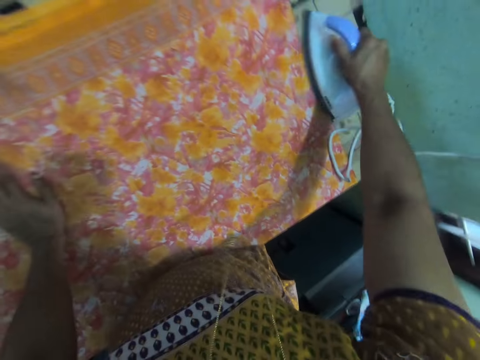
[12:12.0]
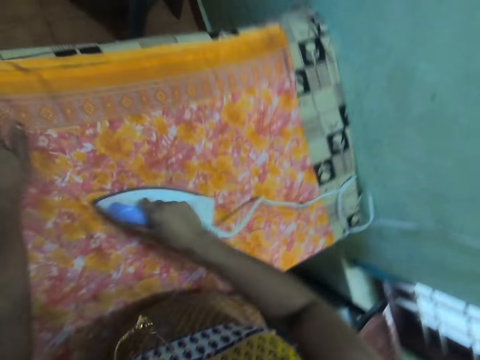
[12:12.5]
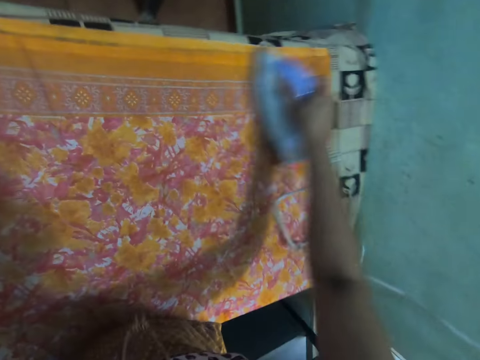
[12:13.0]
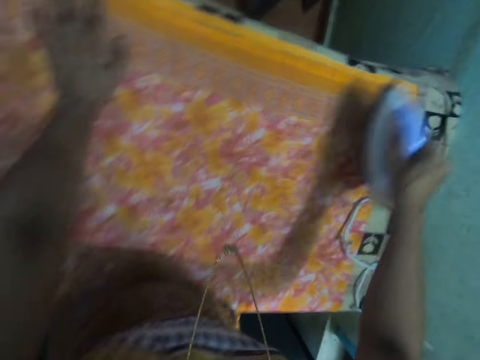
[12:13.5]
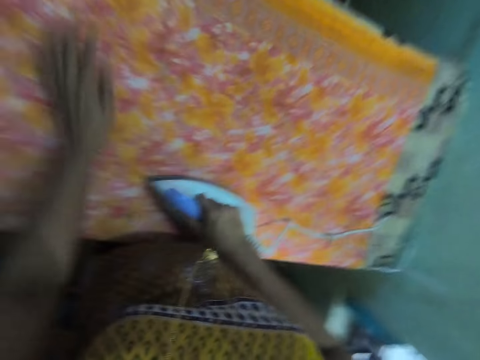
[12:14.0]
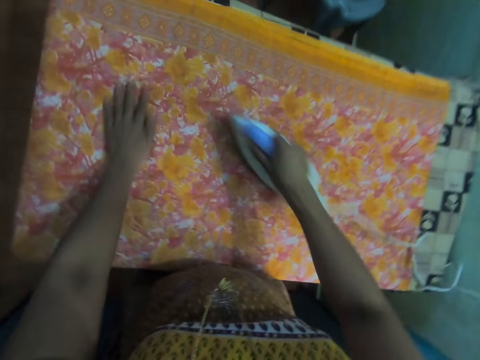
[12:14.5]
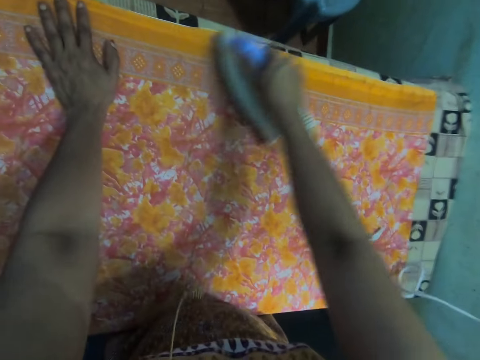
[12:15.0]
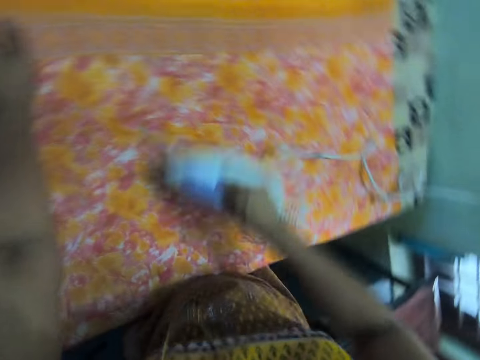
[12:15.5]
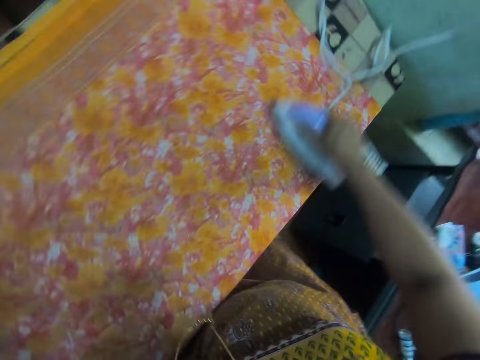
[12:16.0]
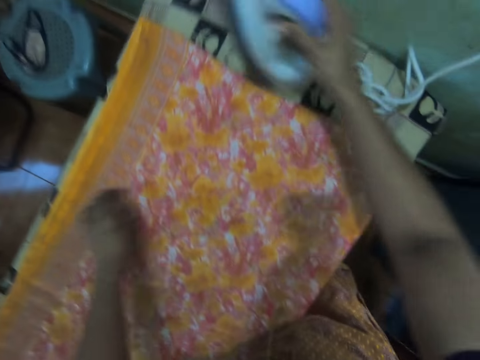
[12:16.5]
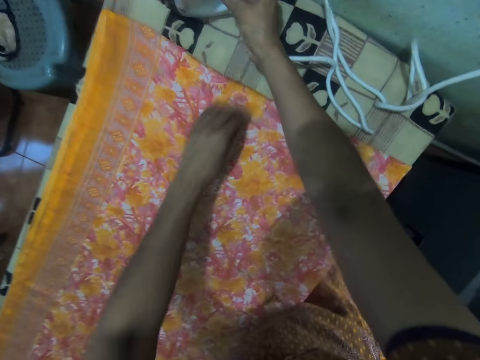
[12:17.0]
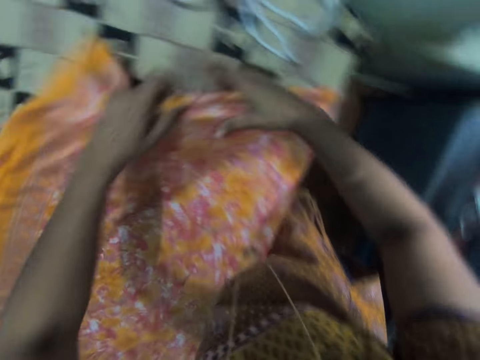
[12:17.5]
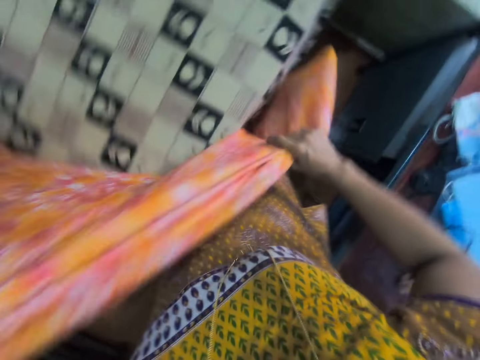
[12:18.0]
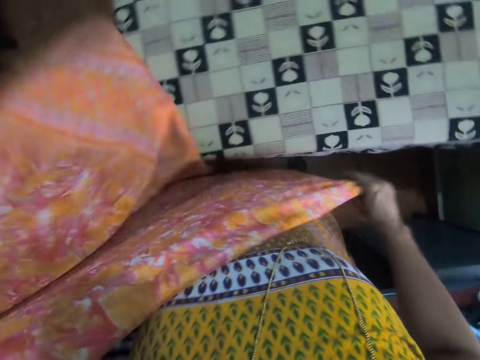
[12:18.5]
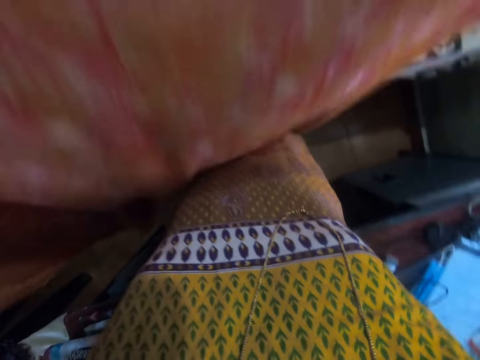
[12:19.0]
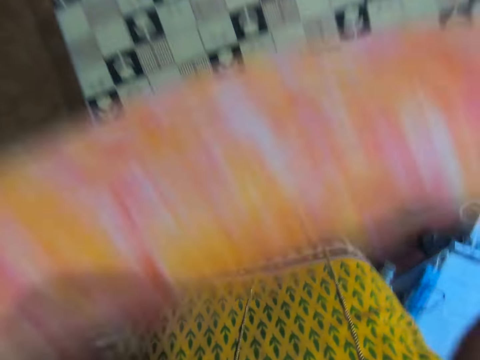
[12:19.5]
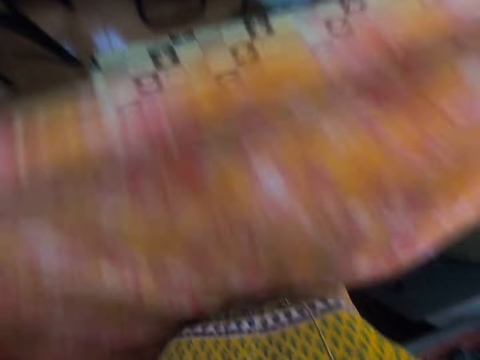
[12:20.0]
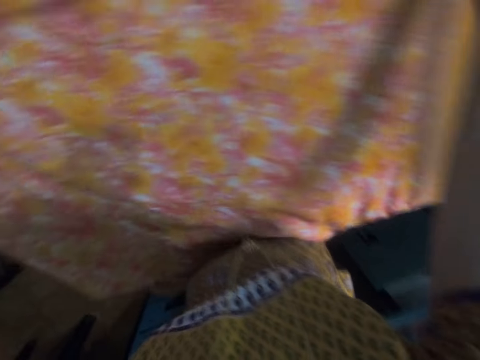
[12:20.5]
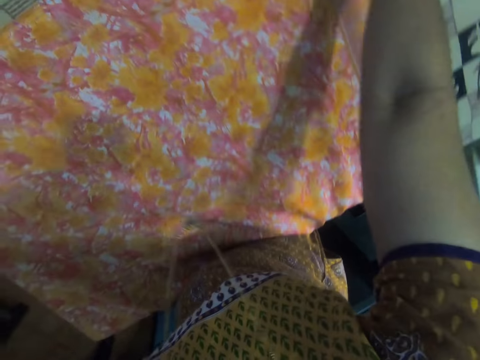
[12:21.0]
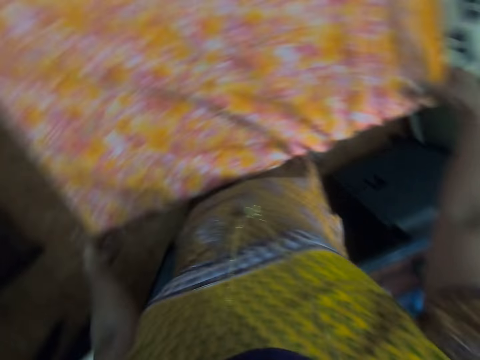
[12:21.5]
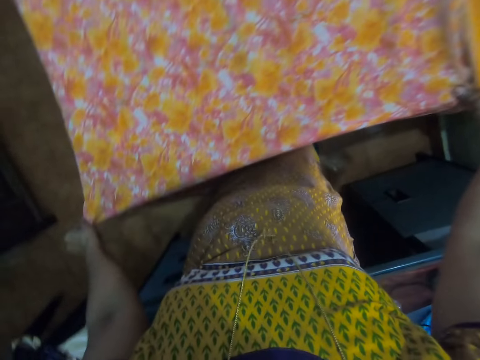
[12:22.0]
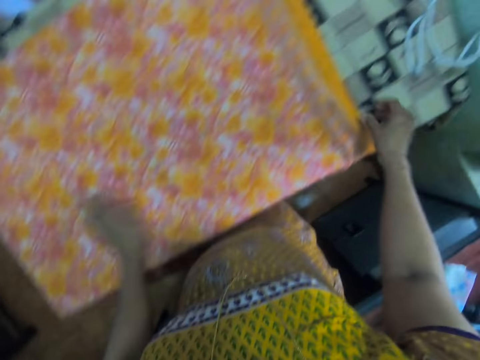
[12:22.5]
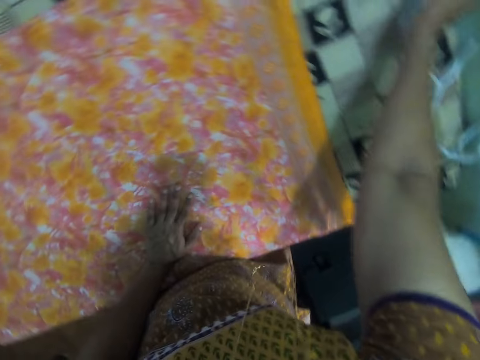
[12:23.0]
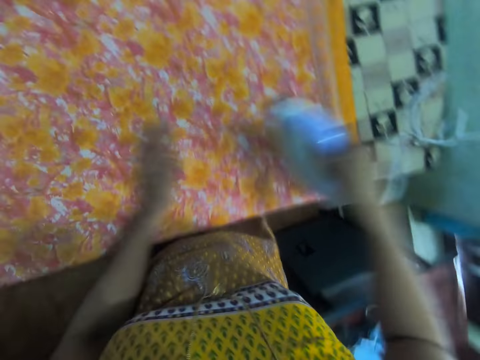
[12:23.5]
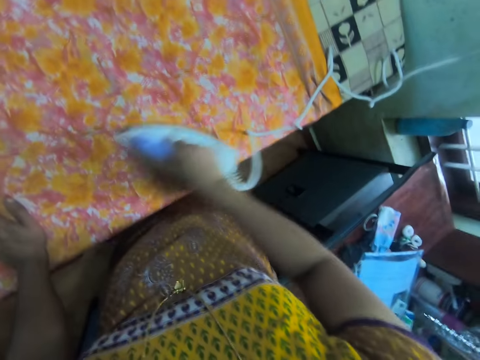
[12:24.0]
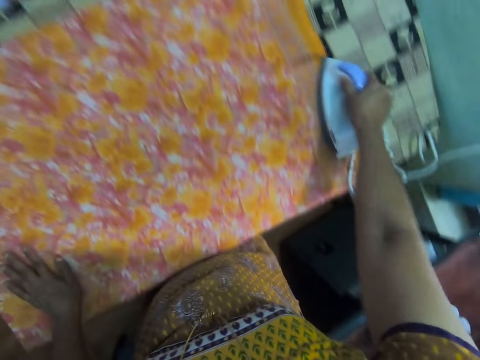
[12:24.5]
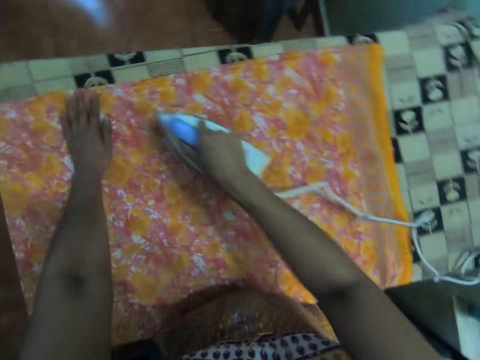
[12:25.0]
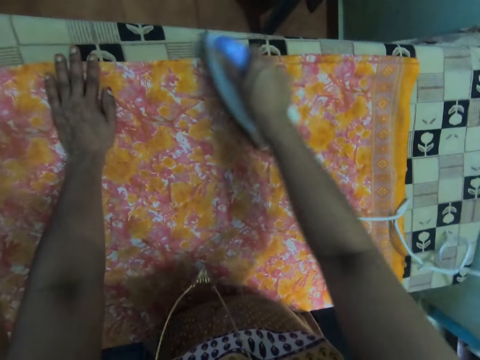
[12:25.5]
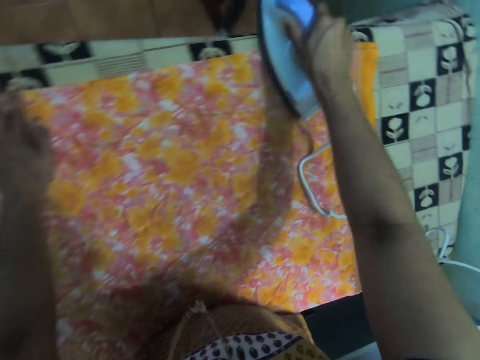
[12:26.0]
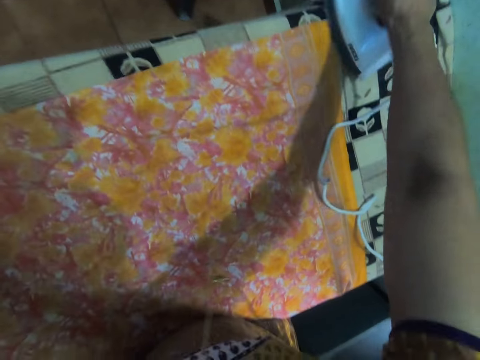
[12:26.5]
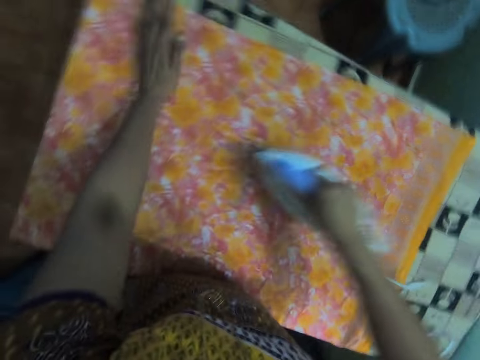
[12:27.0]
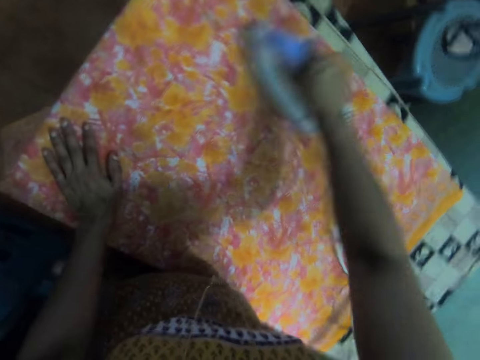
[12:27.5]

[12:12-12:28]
The camera wearer places an iron box on an iron table with the right hand. They pick up a fabric from the iron table. They spread the fabric on the iron table and adjust the fabric on the iron table. They pick up the iron box on the iron table with the right hand. They iron the fabric on the iron table with the iron box.

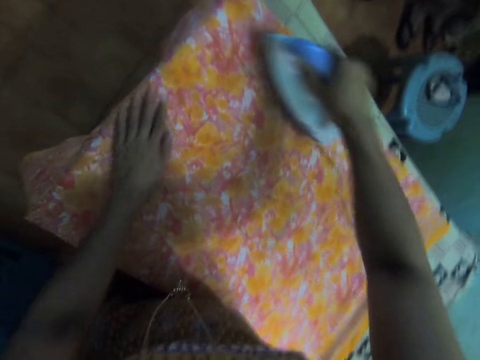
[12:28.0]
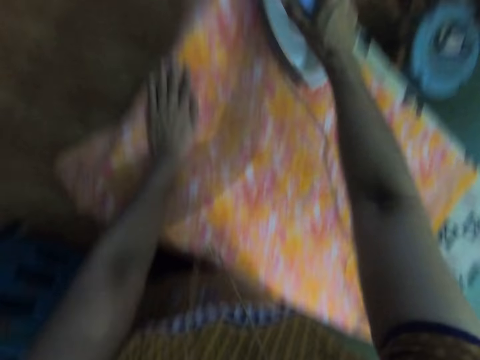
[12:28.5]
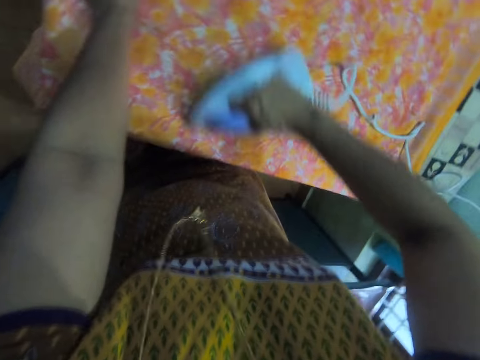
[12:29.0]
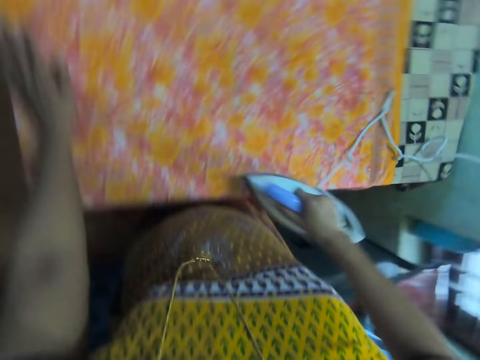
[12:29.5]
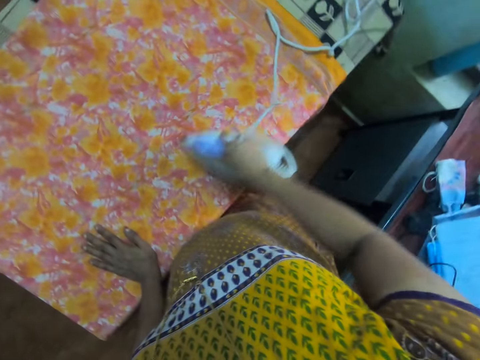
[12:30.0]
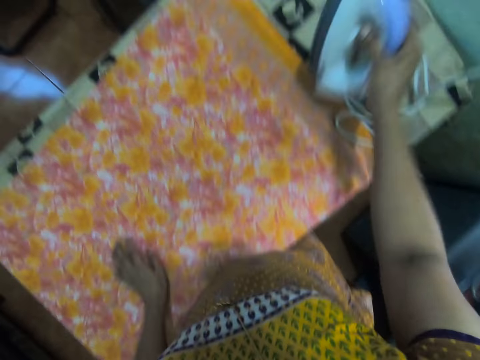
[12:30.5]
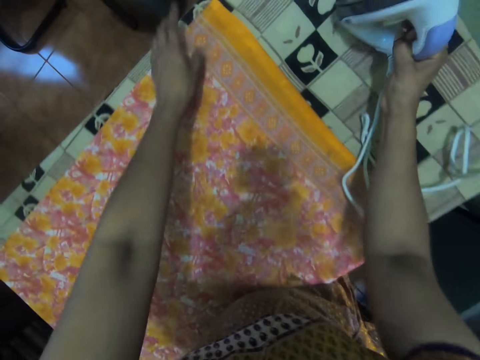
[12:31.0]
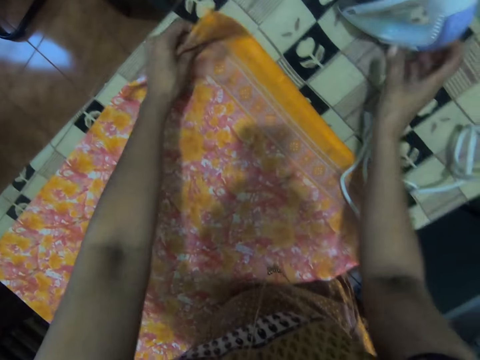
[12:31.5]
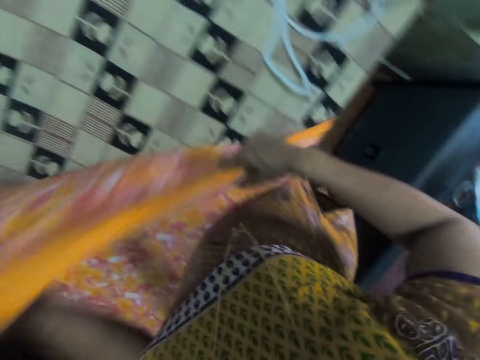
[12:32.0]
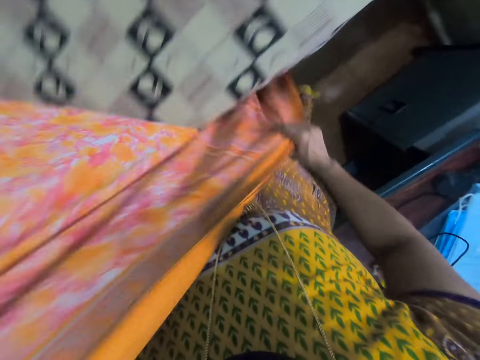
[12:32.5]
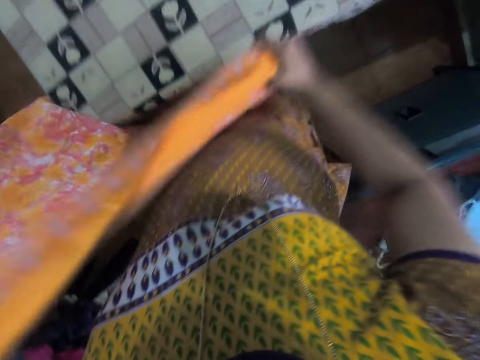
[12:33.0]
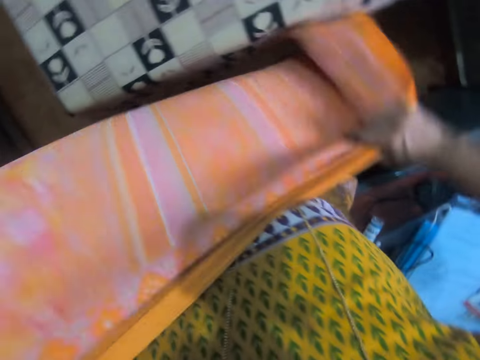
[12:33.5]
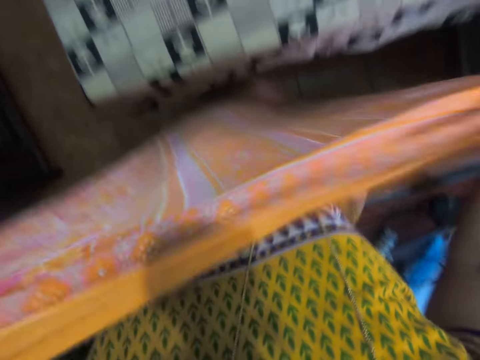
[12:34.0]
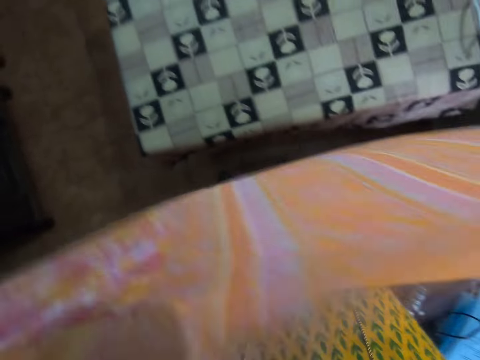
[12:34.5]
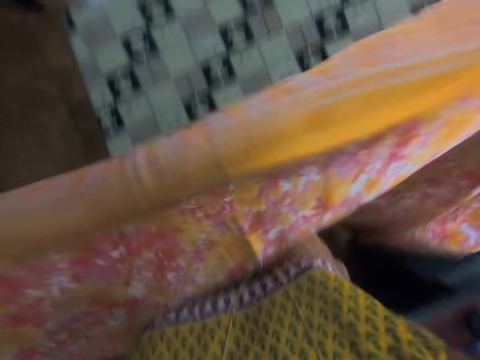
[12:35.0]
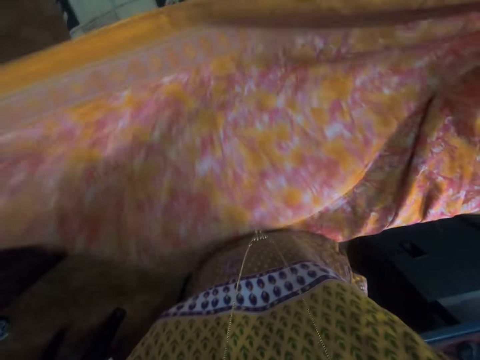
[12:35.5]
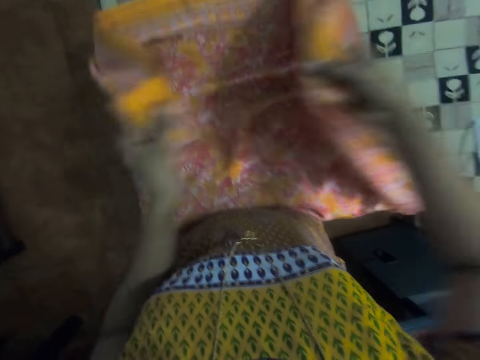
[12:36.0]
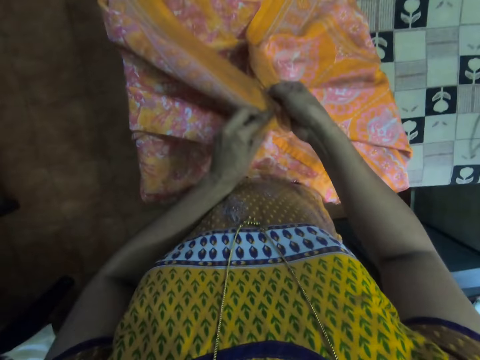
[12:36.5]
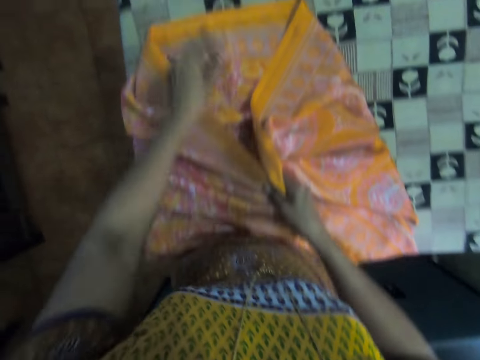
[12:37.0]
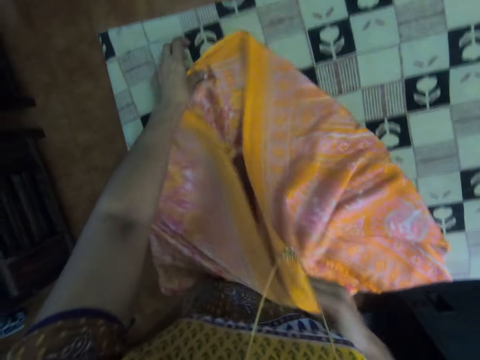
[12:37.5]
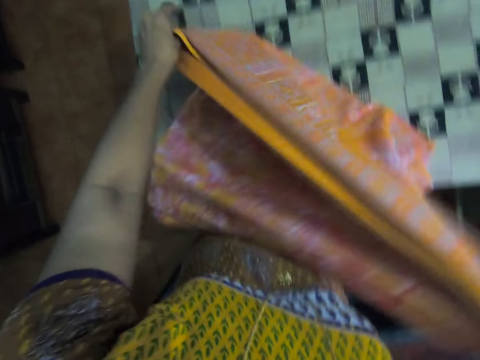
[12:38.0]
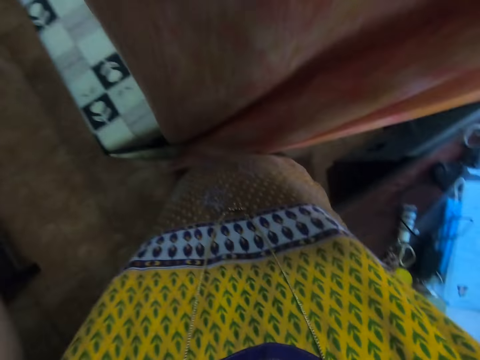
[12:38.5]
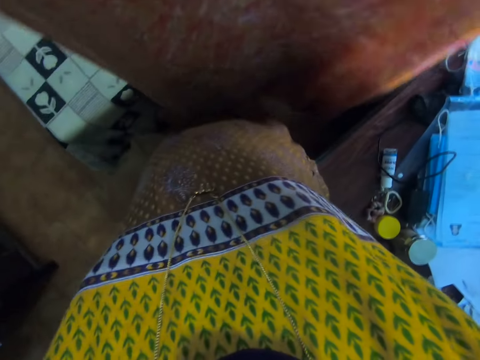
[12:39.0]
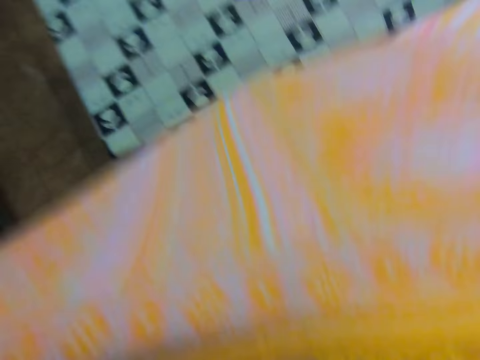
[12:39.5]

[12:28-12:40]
The camera wearer places an iron box aside on an iron table with the right hand. They pick up a fabric from the iron table. They fold the fabric on the iron table. They pick up a fabric from the iron table.
